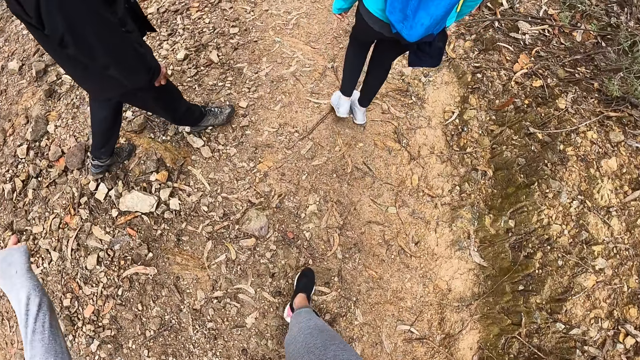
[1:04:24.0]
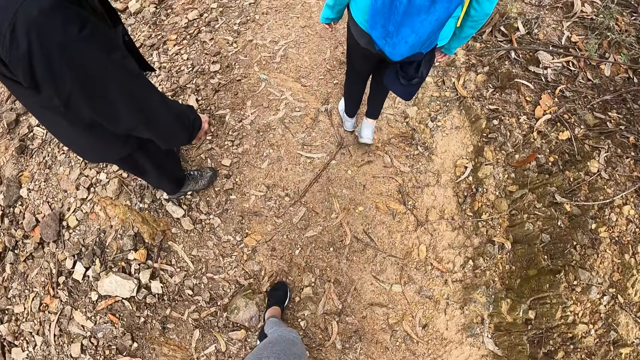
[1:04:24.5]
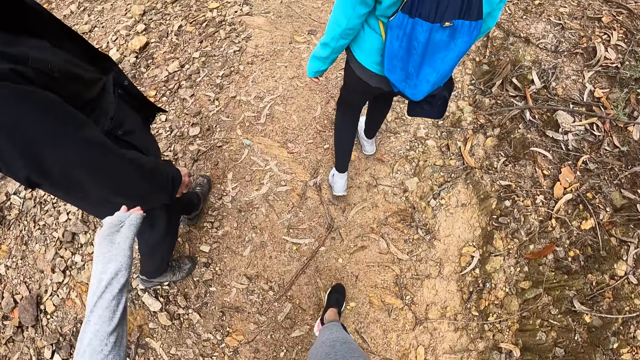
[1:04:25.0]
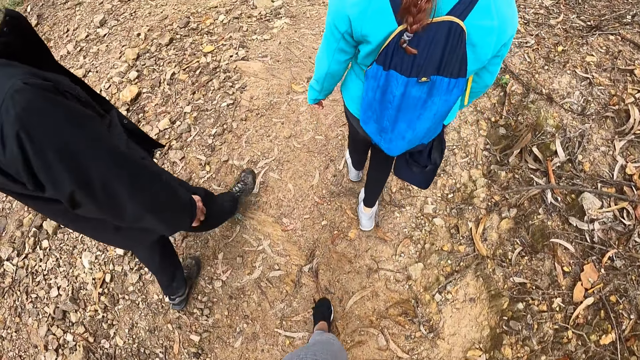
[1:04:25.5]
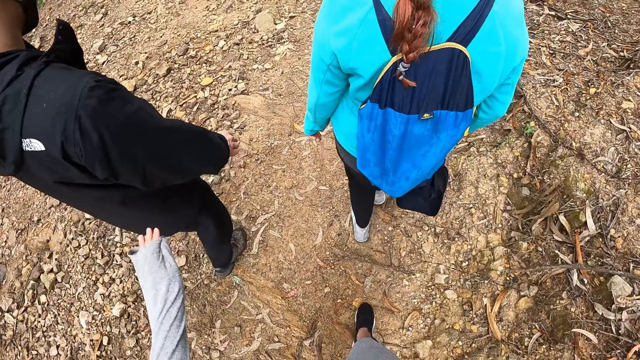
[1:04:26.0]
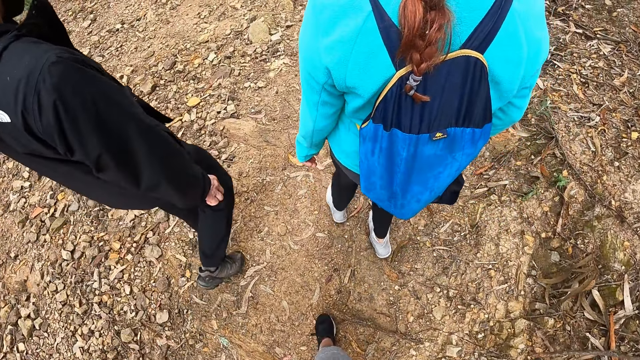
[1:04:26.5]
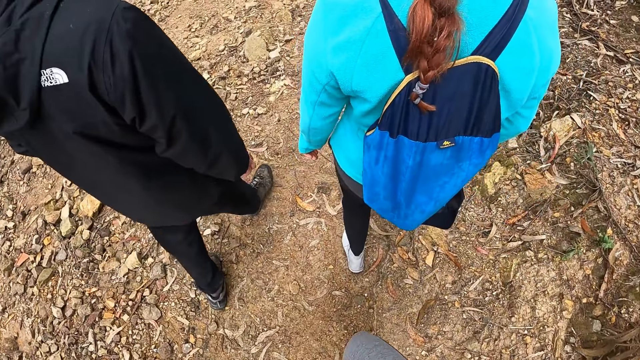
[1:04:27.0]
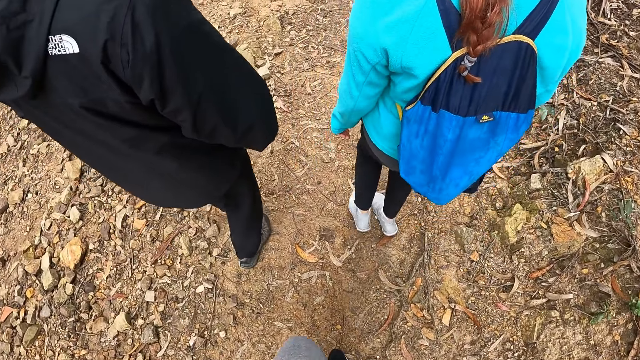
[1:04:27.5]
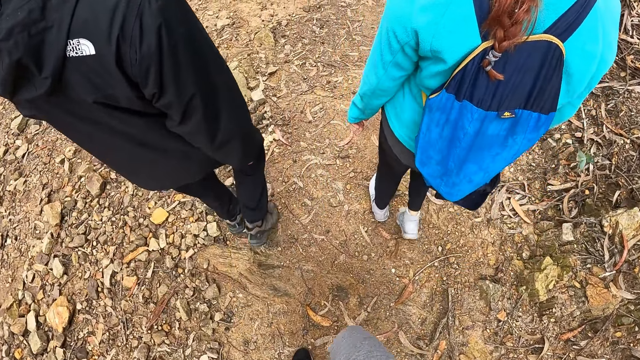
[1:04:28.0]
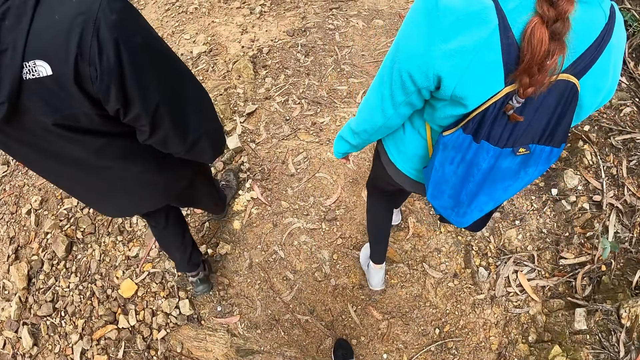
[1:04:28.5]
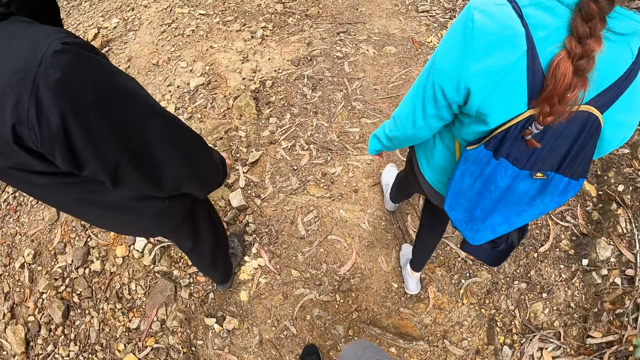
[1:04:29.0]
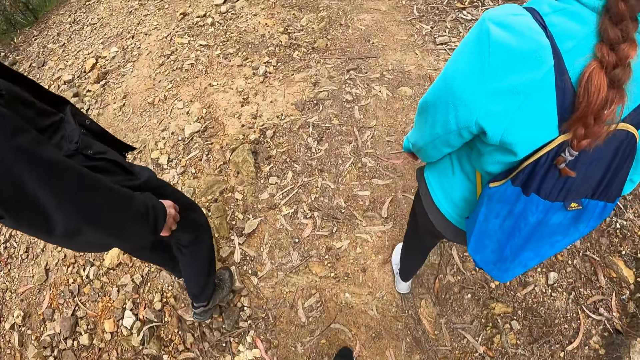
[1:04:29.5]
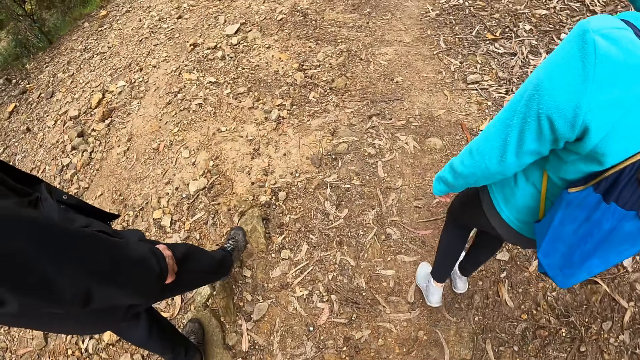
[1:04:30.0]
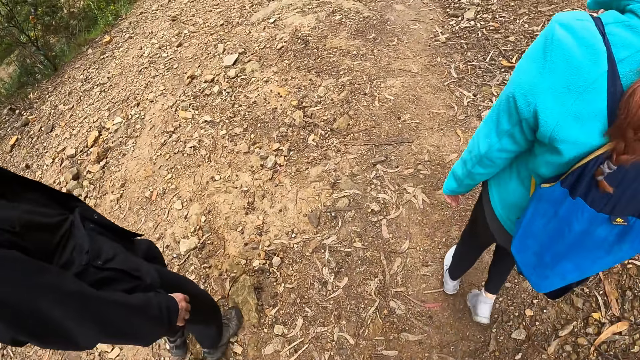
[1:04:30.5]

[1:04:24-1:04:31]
The camera wearer walks around.

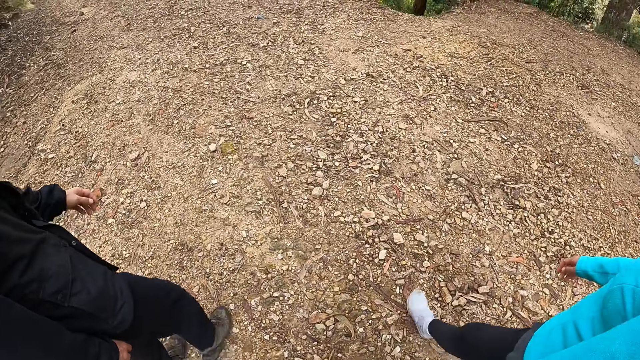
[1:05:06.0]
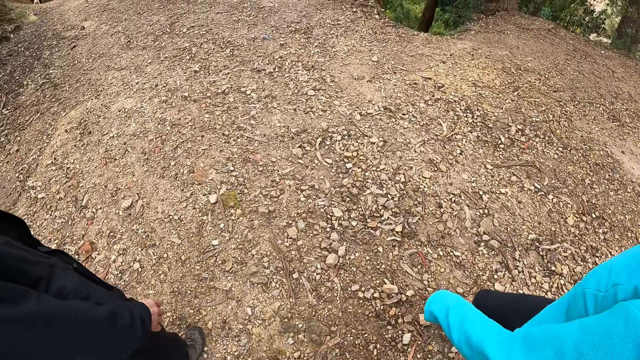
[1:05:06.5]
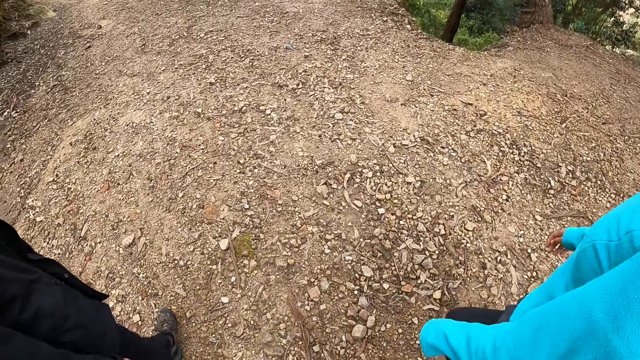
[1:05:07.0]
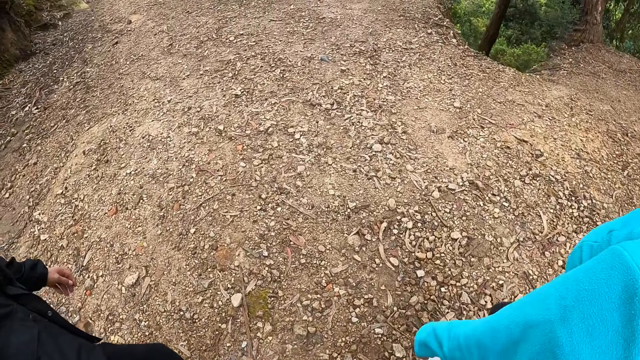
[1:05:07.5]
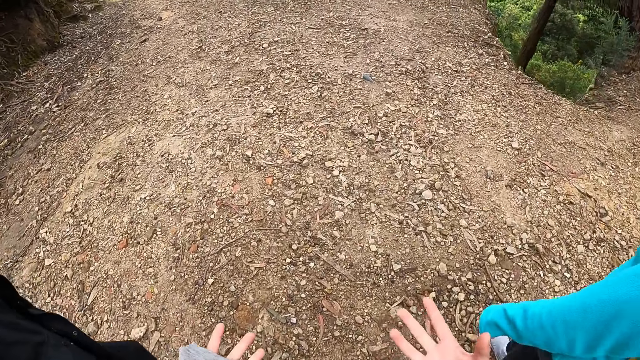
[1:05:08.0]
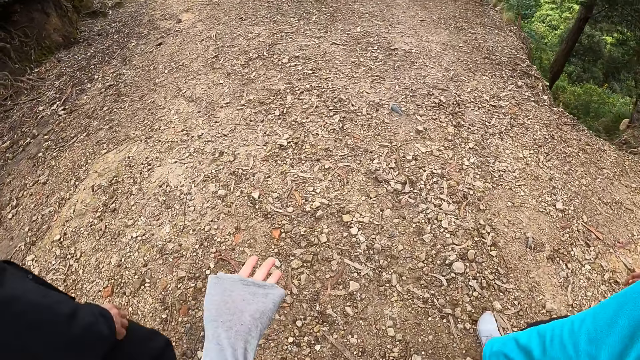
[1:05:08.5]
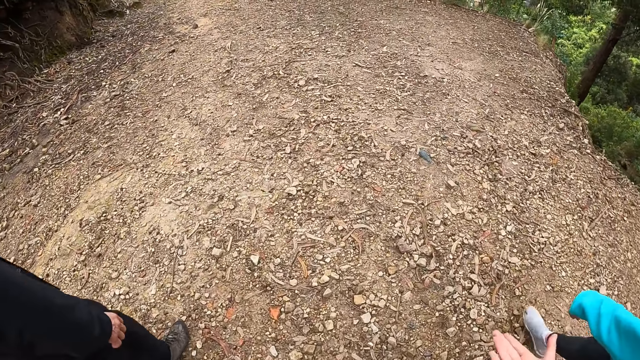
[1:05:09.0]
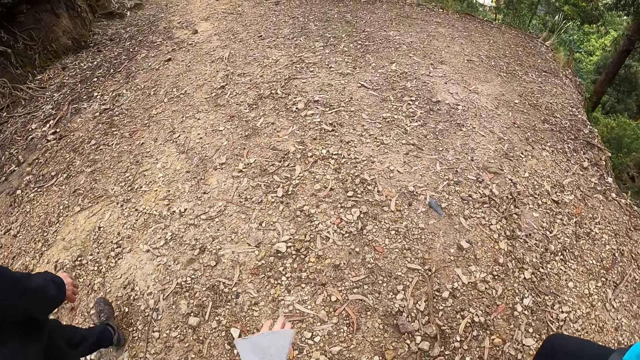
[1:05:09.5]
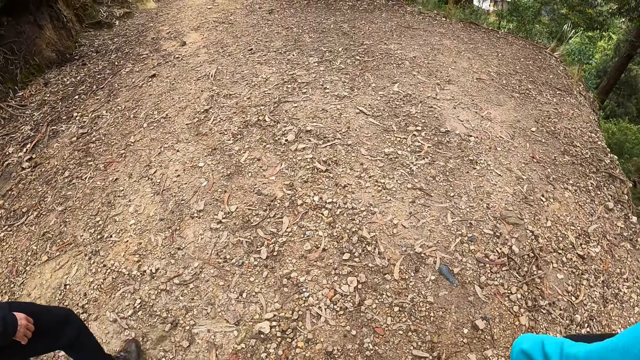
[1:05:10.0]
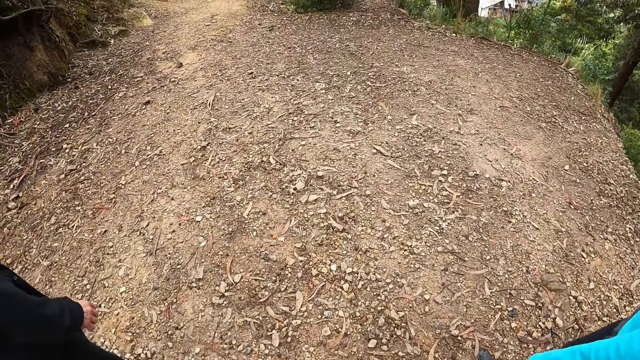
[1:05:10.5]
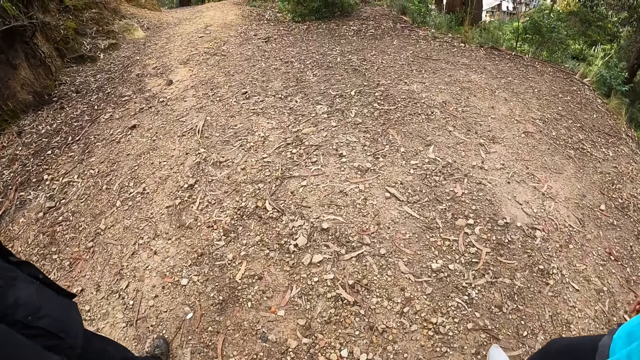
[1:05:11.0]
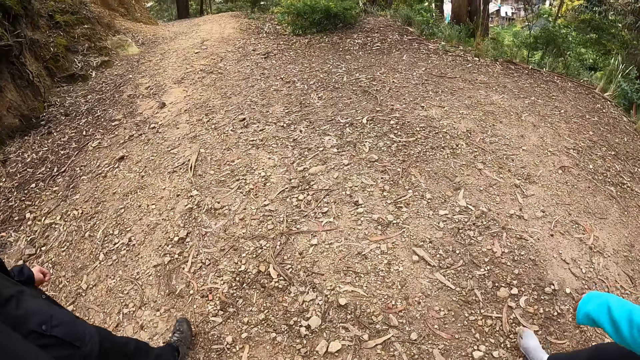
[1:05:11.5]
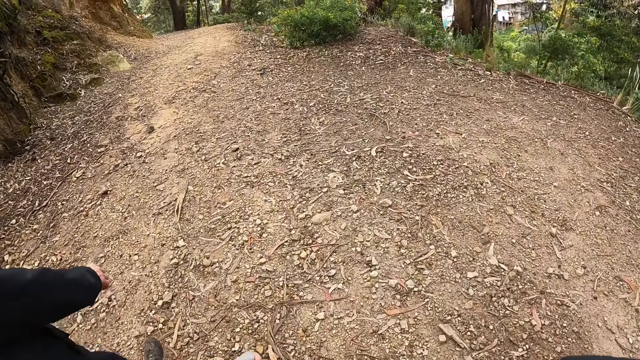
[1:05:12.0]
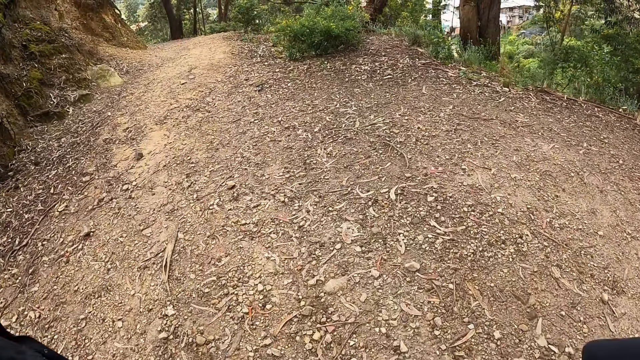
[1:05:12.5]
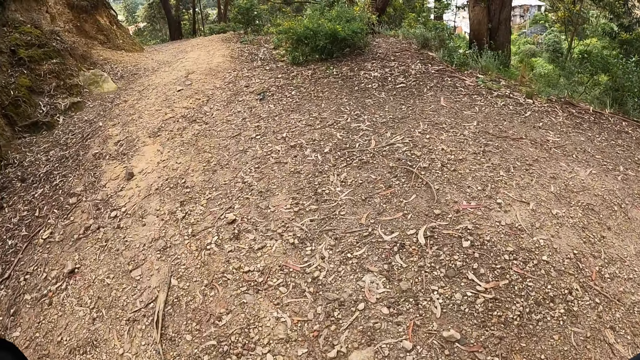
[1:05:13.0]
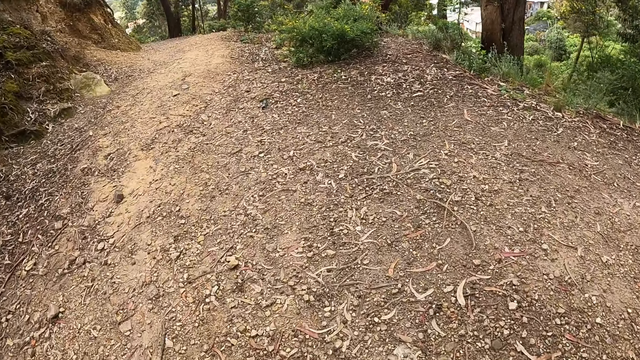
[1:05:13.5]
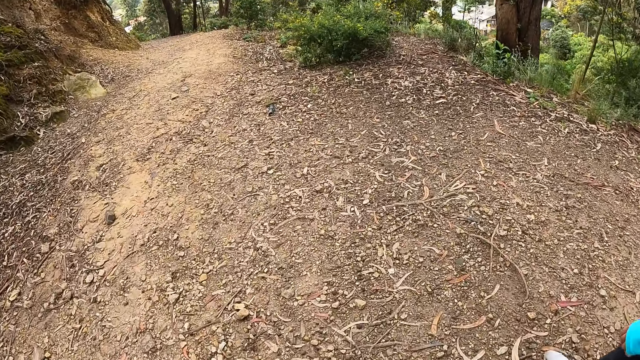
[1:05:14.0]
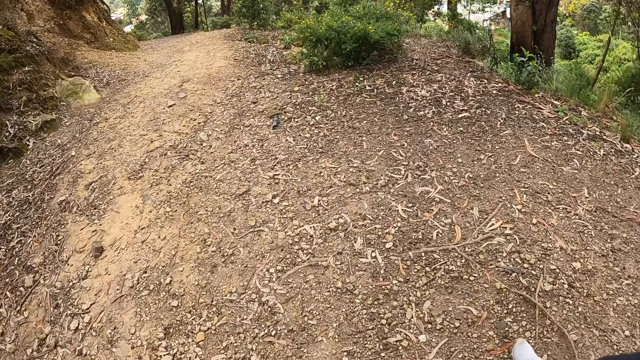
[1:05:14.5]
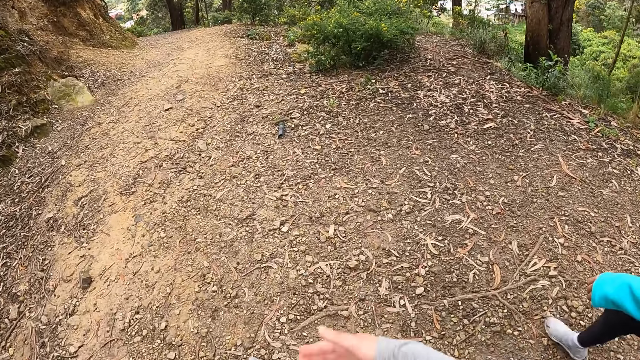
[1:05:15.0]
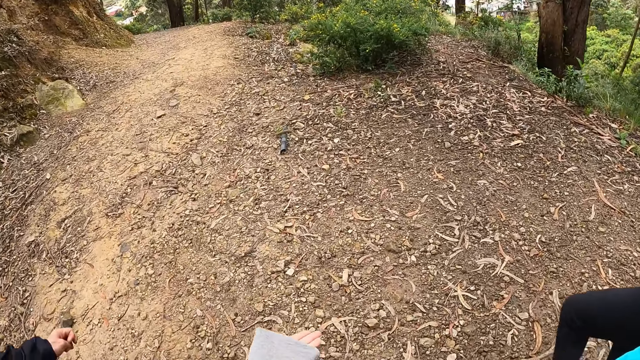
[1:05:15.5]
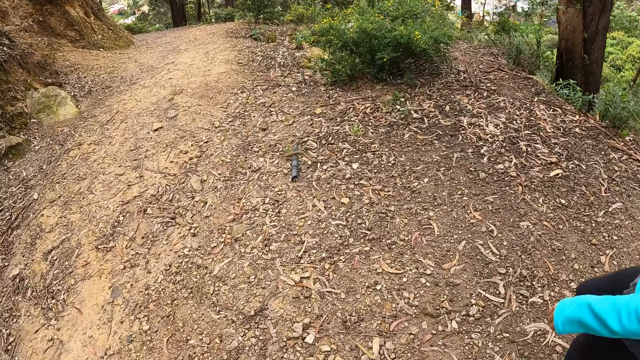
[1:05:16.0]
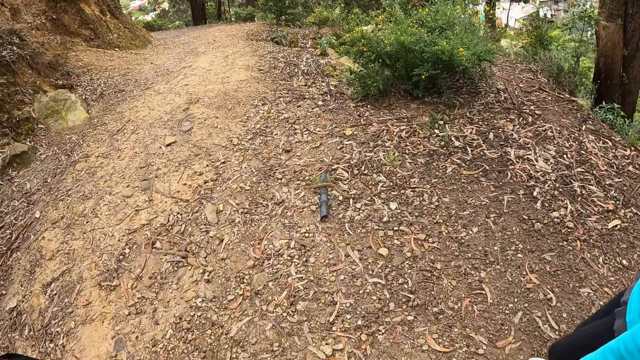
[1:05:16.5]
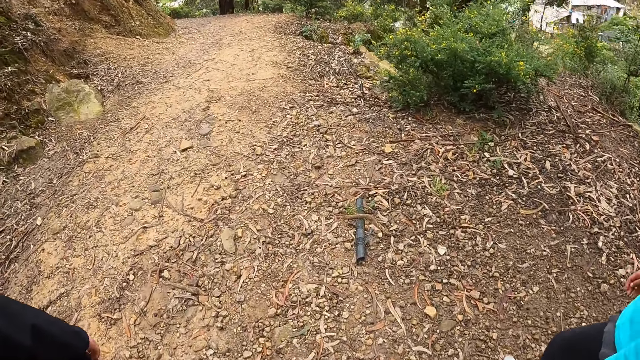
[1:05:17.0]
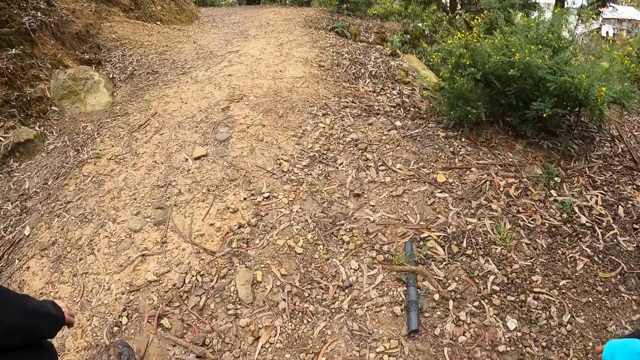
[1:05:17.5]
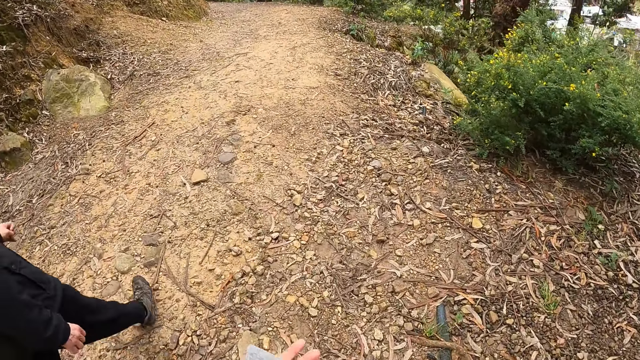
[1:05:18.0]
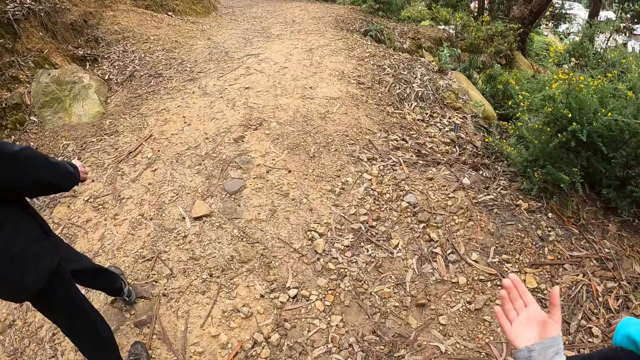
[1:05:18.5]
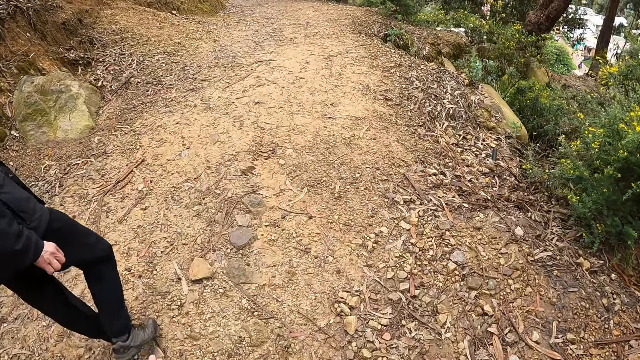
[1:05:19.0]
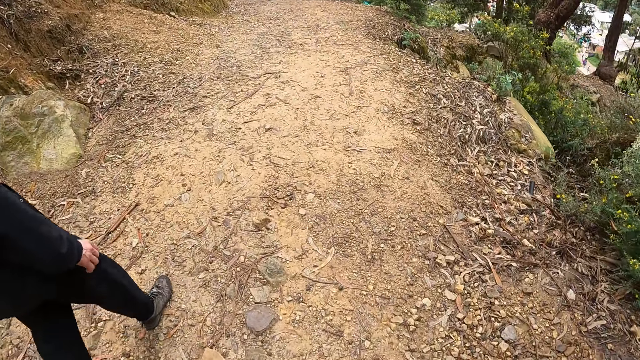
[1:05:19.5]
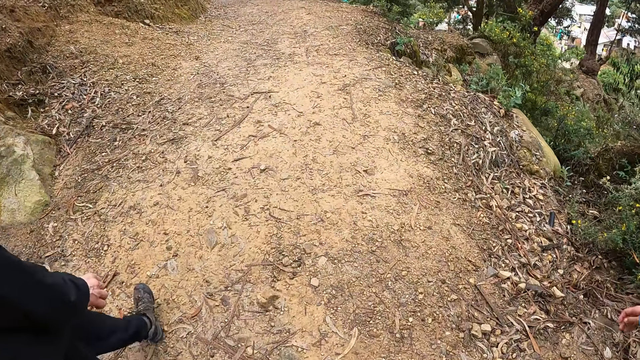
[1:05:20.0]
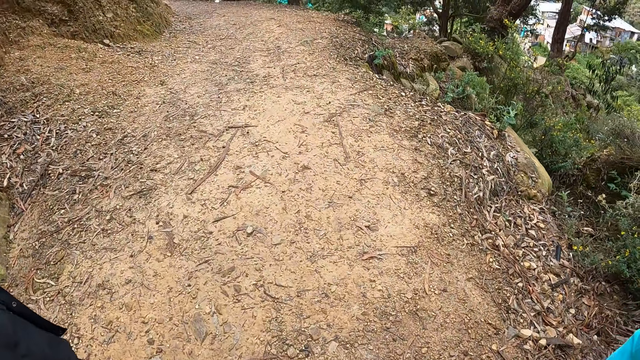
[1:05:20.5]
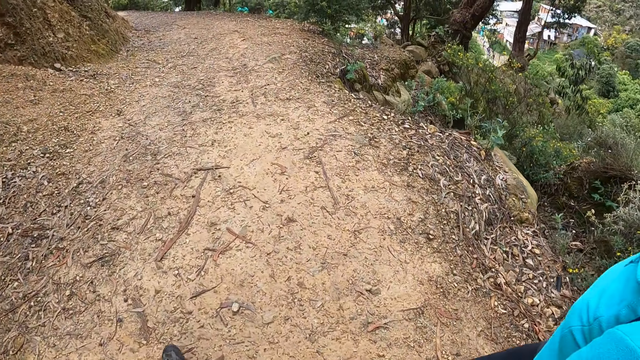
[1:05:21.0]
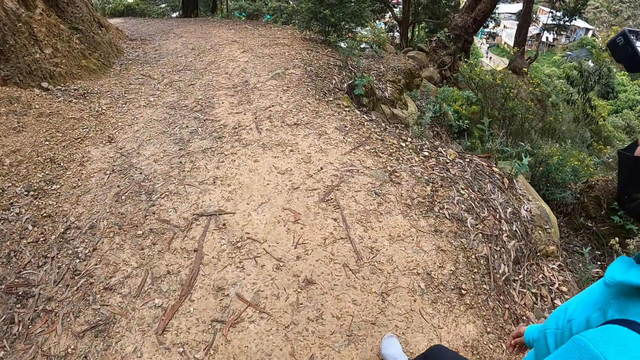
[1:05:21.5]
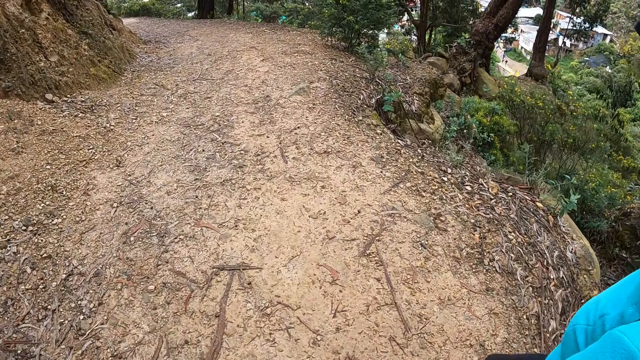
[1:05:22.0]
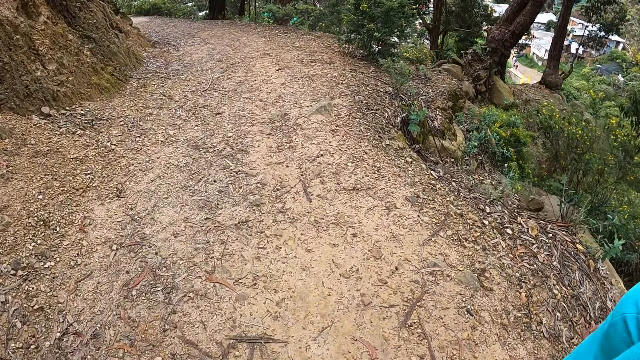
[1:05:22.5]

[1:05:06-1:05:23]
The camera wearer looks at both her hands. She interacts with the man and the woman.
